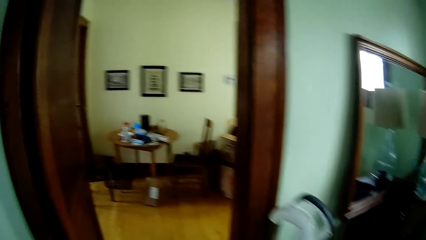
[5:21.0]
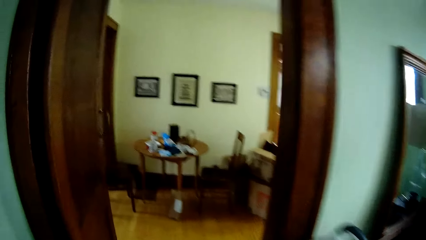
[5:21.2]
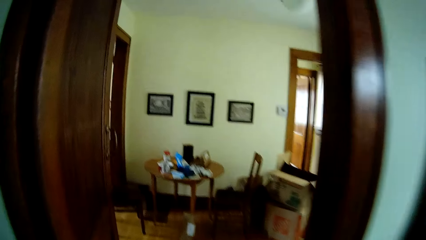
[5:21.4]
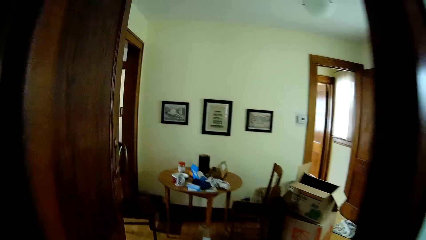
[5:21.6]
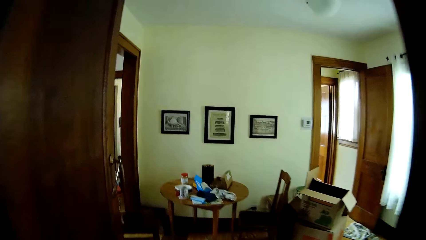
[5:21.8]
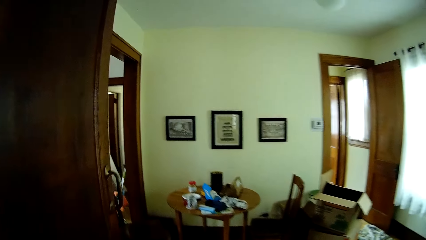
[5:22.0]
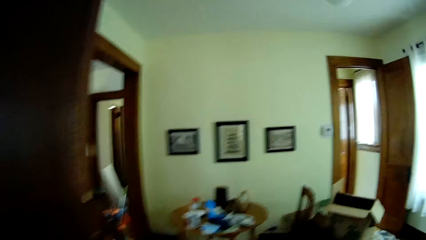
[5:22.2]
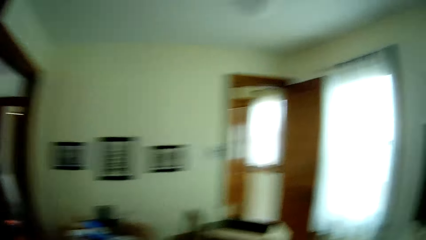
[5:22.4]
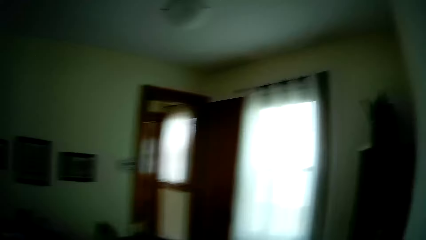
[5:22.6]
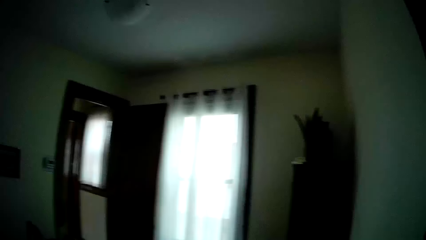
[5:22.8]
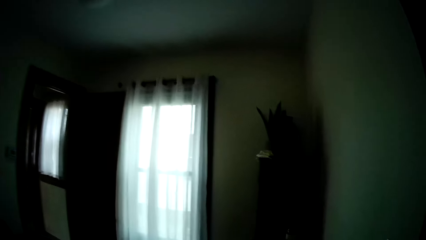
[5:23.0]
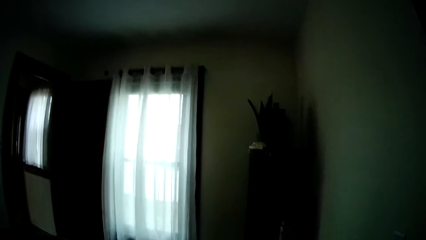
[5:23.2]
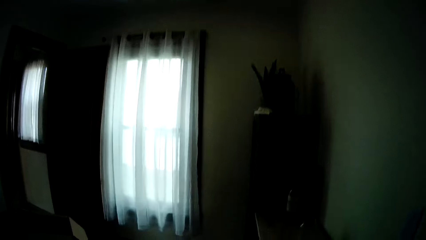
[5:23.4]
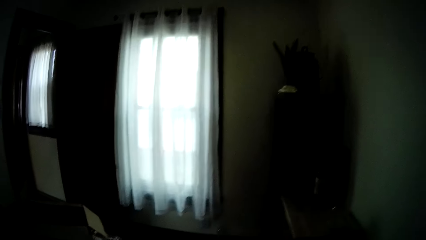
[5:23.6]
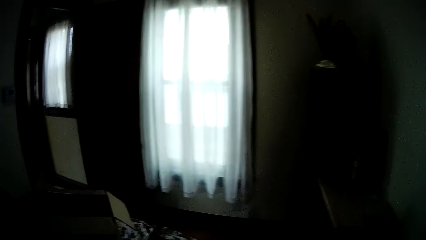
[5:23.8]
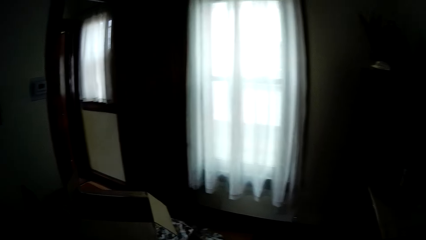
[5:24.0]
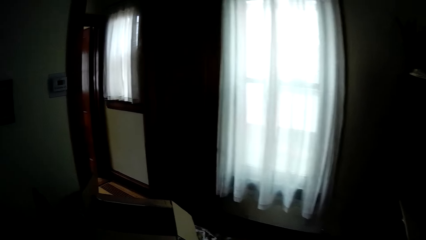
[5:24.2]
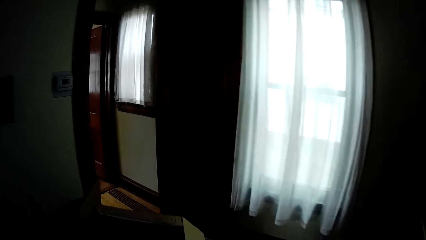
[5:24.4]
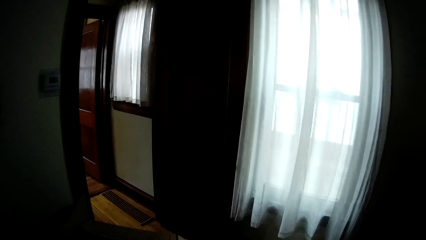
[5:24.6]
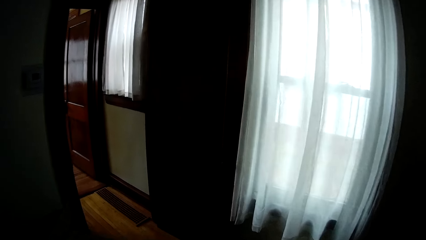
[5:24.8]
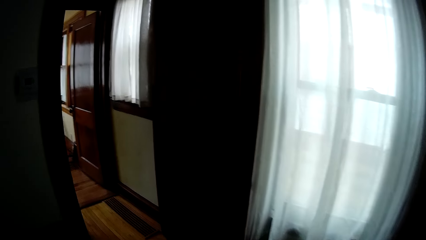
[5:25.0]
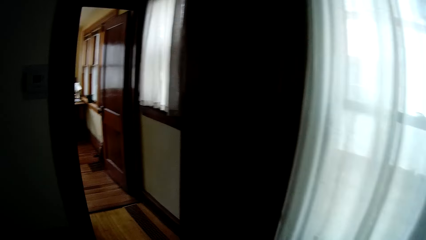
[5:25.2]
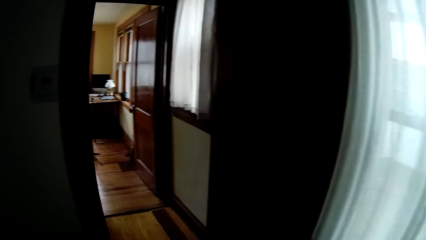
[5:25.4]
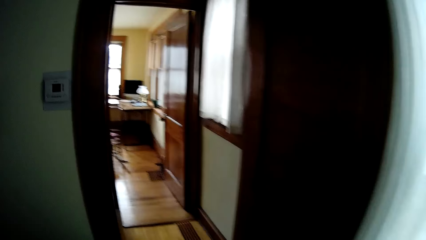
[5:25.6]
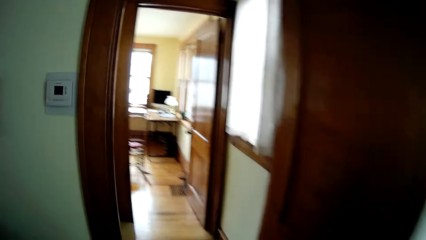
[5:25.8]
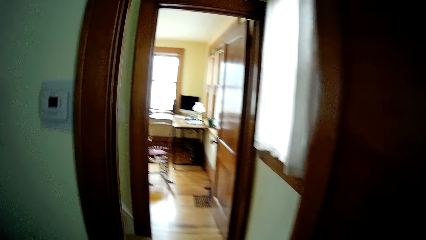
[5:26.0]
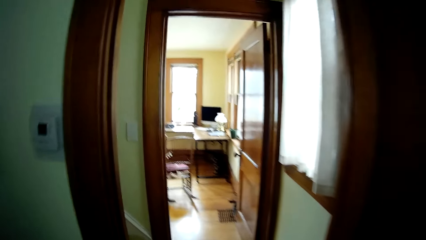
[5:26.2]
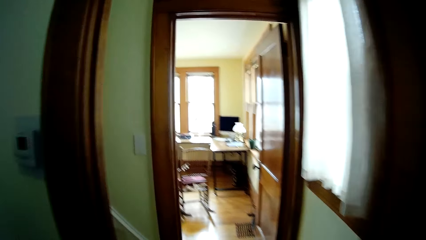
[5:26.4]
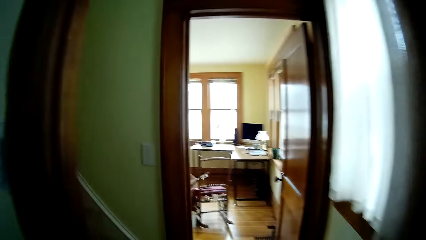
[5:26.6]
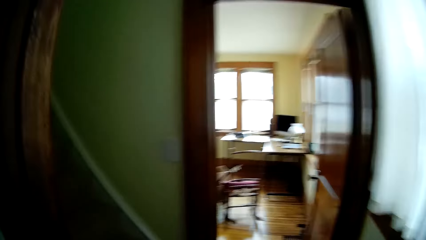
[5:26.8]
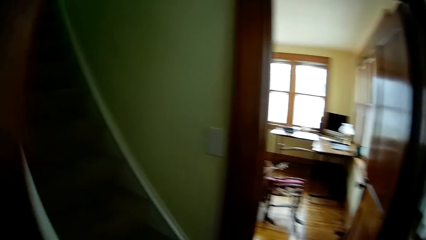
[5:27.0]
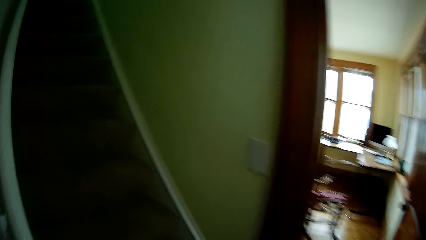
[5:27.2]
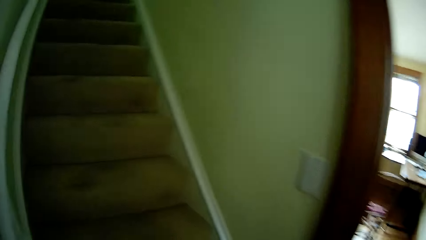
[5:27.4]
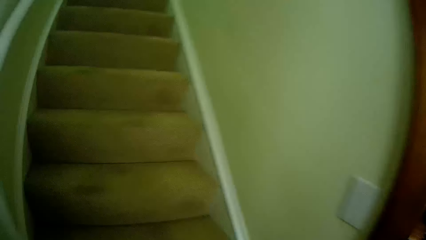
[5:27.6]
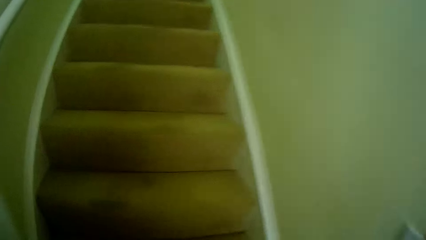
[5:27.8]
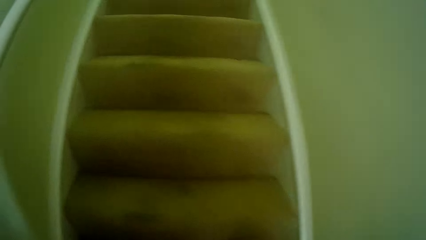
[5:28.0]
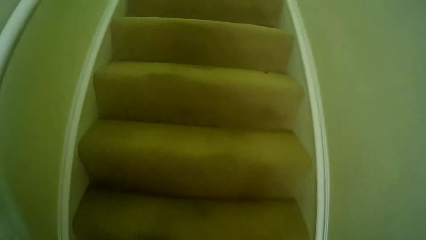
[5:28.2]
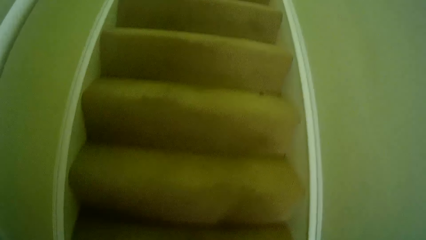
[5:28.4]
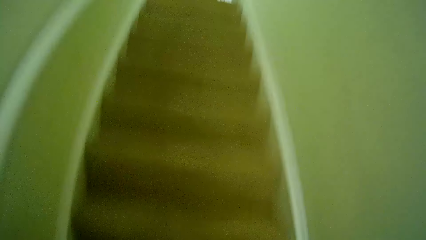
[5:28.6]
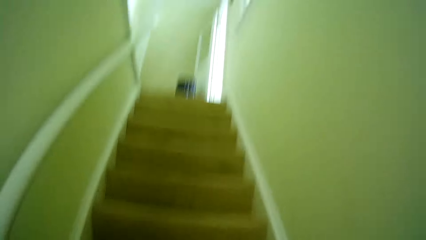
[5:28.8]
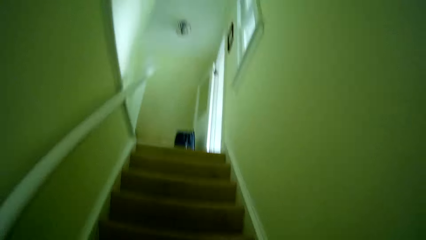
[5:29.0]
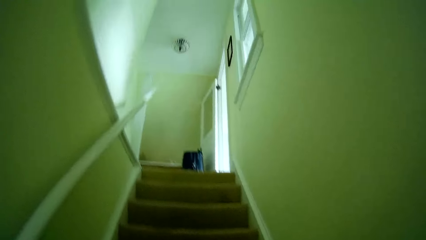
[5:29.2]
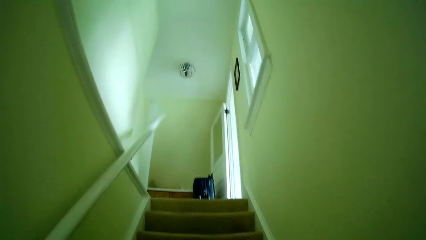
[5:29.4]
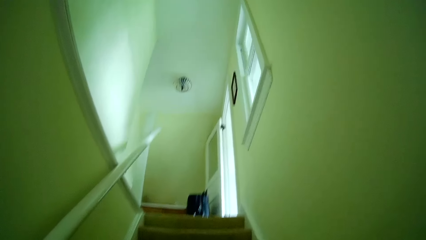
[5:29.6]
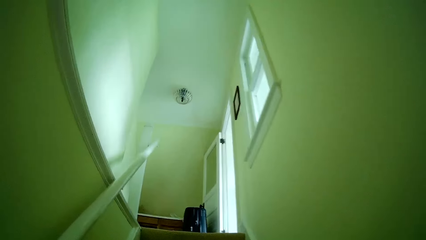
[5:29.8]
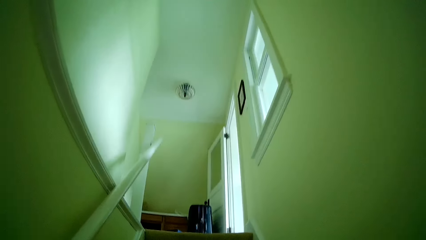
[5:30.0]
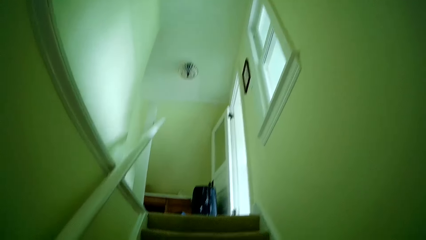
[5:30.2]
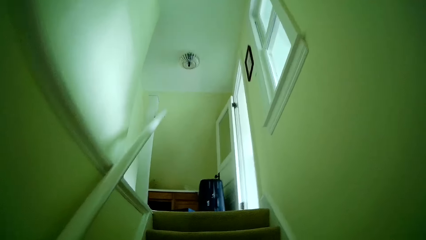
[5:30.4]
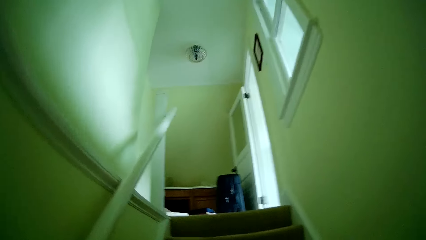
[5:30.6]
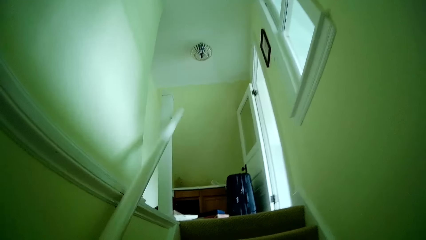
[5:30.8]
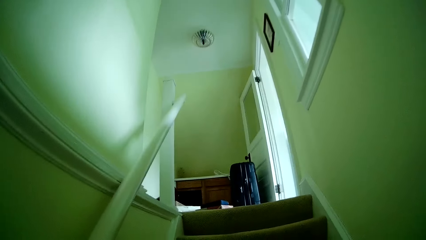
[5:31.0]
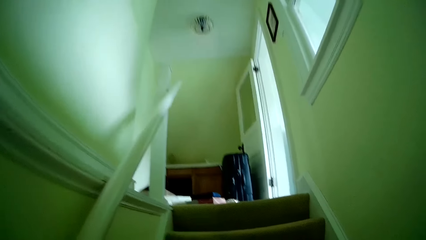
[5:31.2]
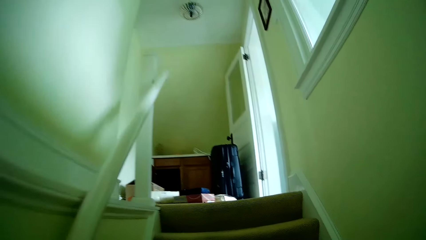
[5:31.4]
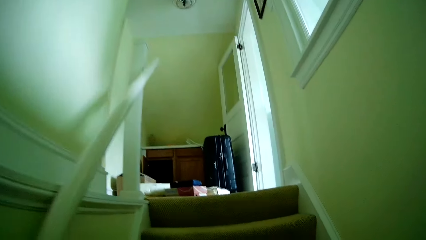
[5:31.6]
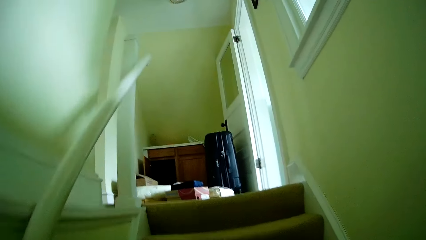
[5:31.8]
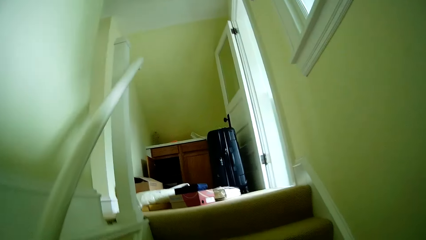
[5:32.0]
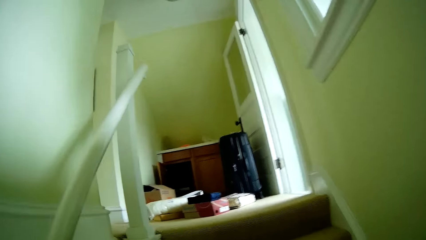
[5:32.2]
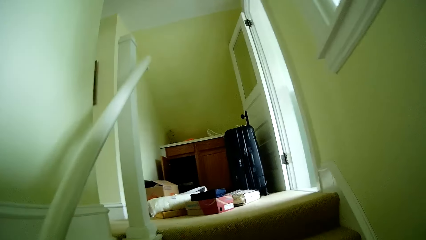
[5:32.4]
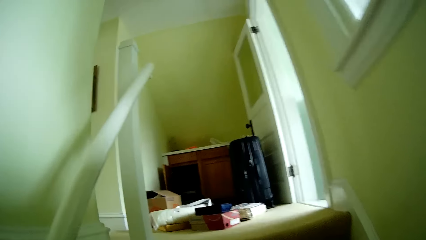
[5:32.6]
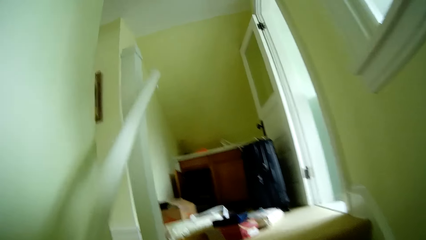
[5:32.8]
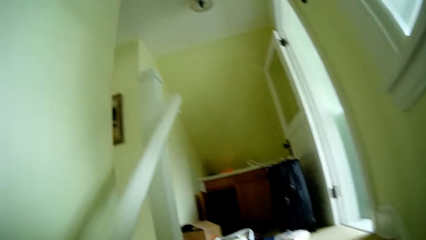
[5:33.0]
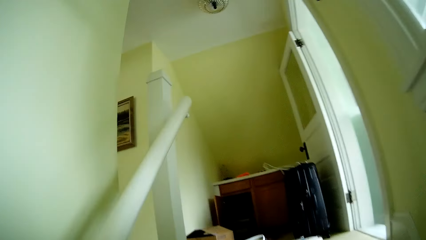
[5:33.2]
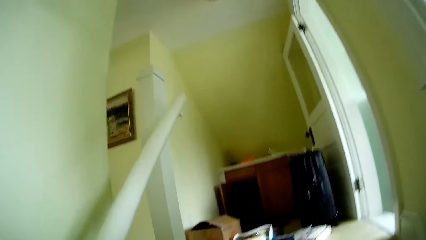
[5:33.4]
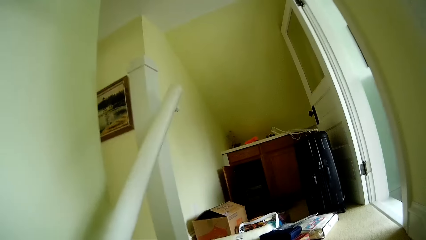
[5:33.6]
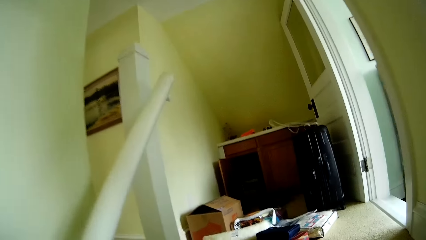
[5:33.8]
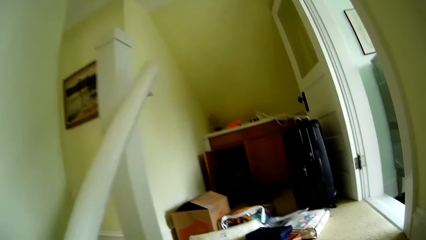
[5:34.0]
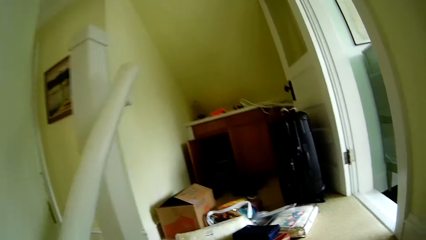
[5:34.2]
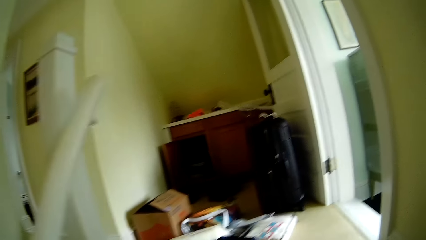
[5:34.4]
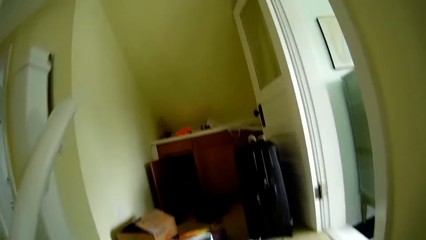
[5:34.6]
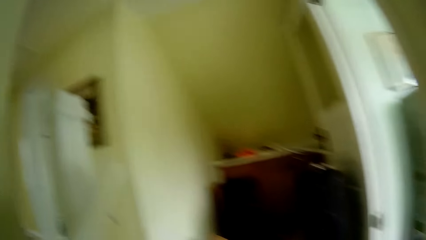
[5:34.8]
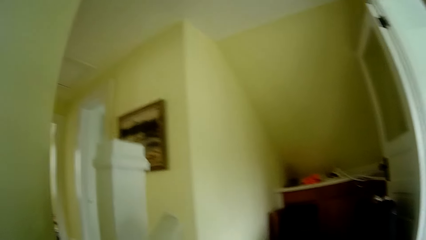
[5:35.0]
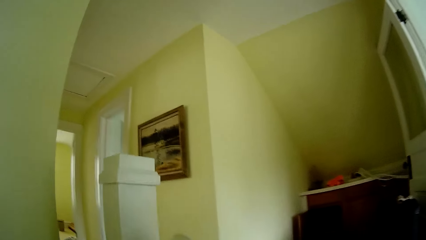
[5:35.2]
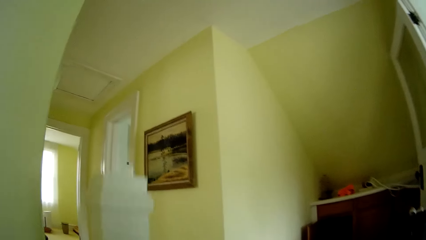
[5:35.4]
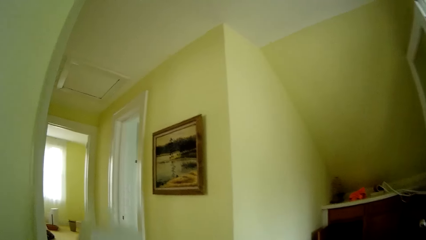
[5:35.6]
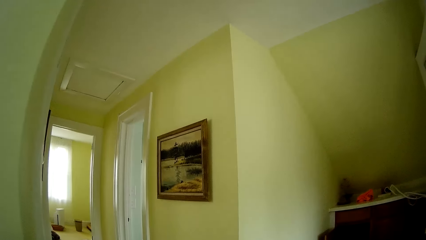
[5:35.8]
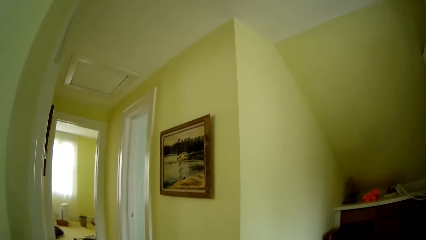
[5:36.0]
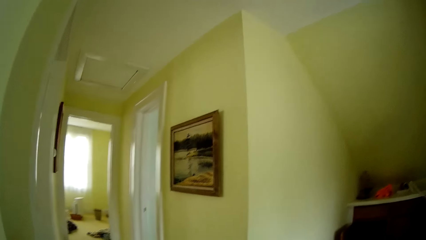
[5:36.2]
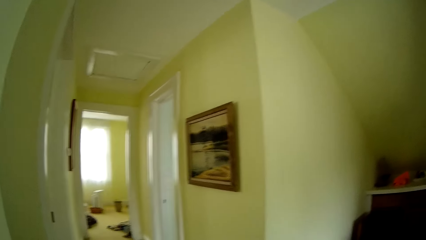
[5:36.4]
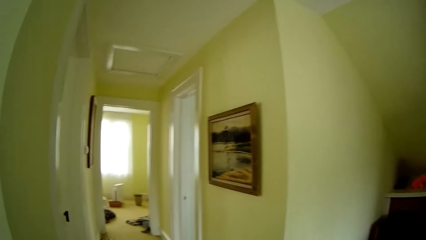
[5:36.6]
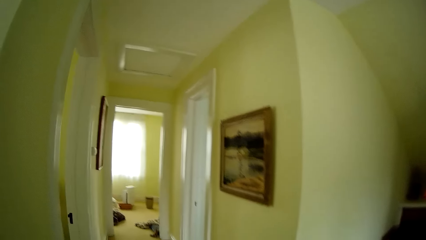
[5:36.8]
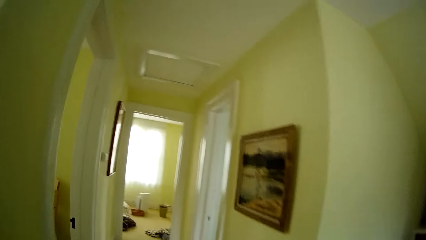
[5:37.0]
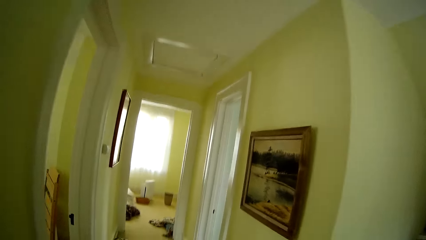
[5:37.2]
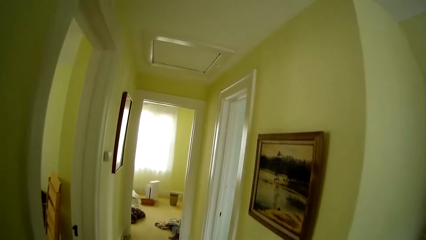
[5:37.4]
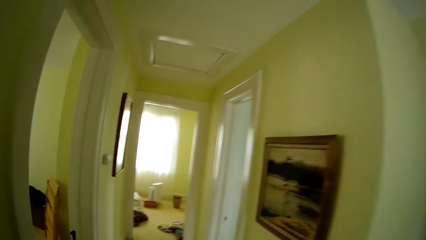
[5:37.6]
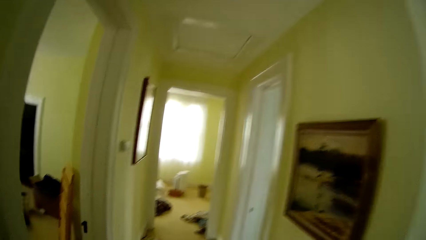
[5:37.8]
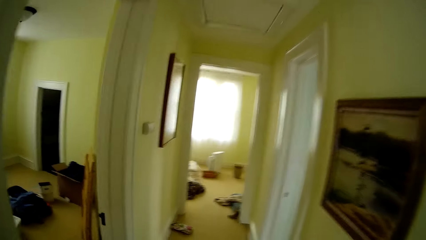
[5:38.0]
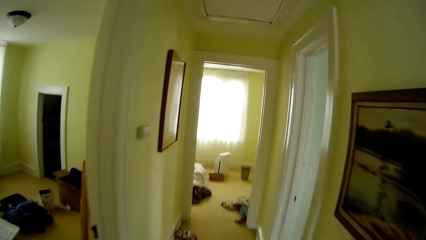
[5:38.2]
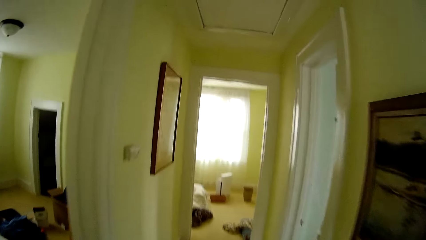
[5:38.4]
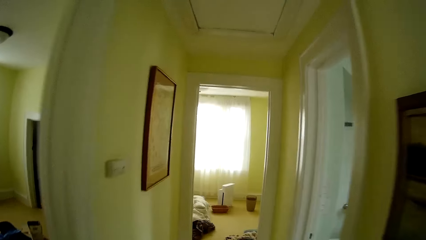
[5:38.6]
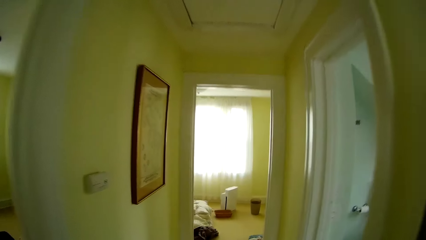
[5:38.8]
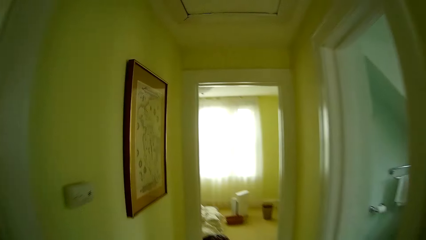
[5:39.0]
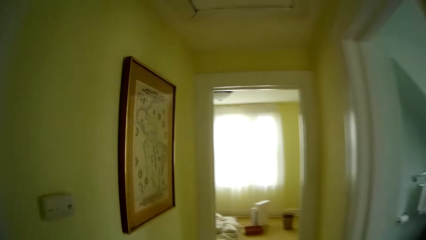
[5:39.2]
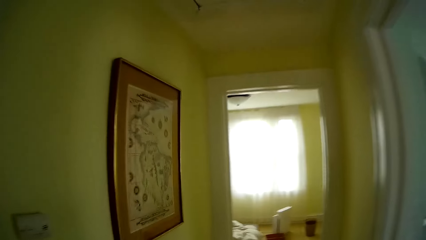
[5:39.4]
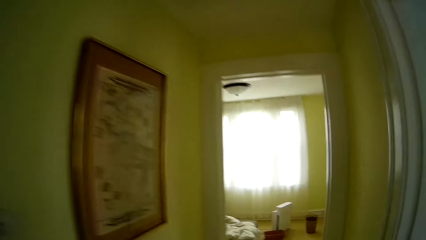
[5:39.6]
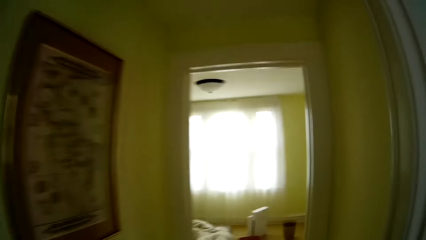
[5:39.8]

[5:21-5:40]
The camera wearer walks out of the living room. They walk towards the stairs. They walk up the stairs. They walk into a bedroom.
